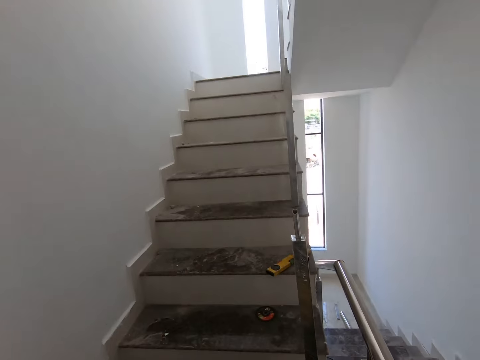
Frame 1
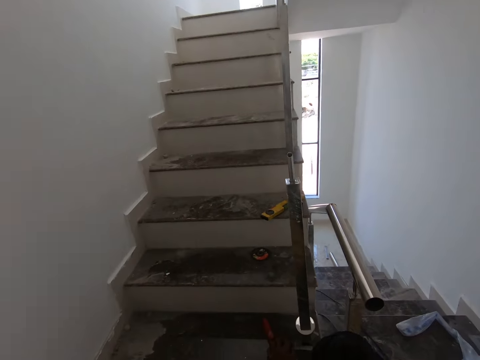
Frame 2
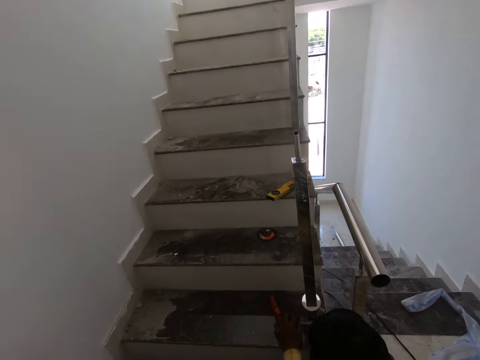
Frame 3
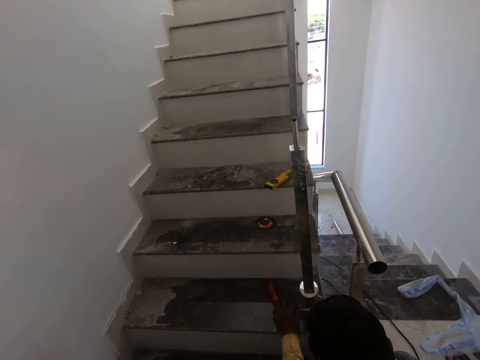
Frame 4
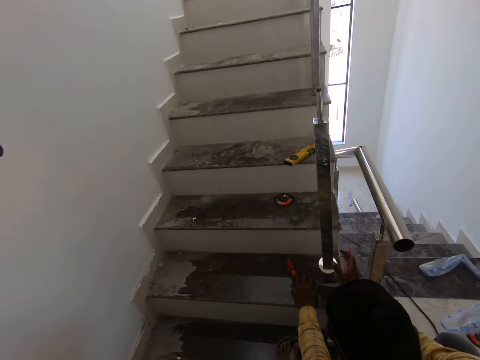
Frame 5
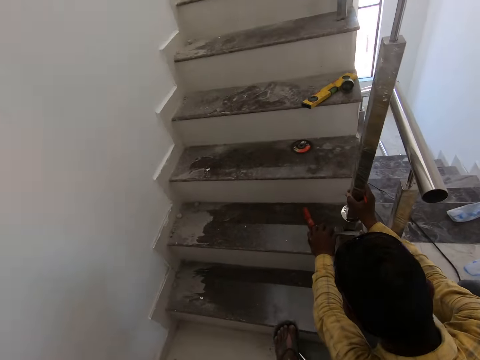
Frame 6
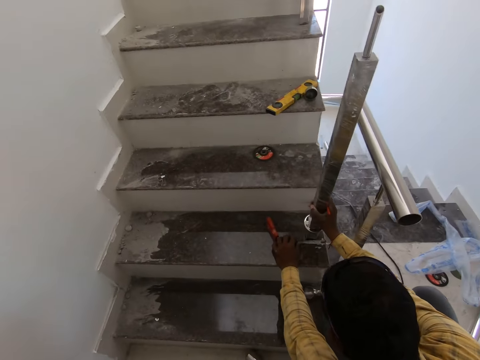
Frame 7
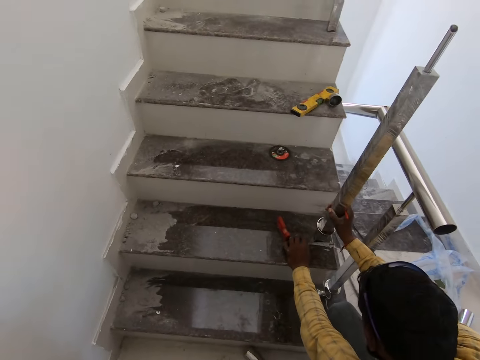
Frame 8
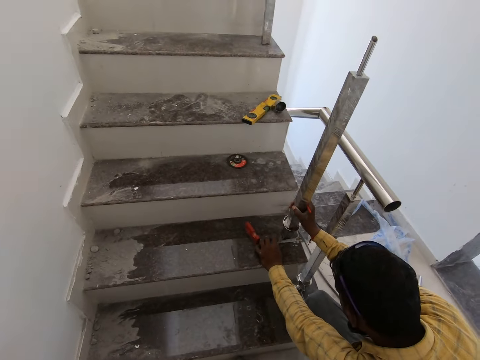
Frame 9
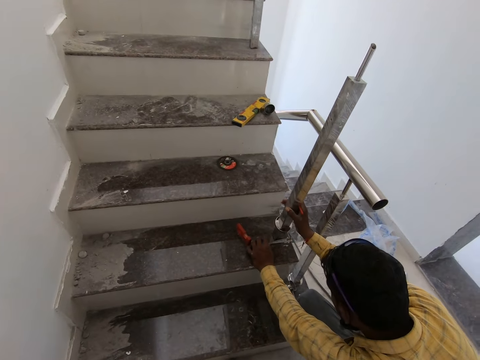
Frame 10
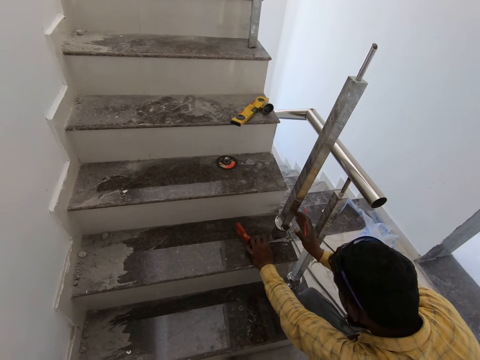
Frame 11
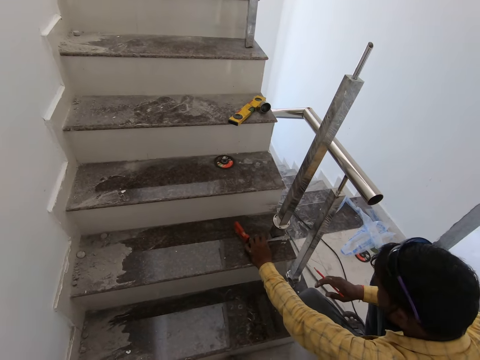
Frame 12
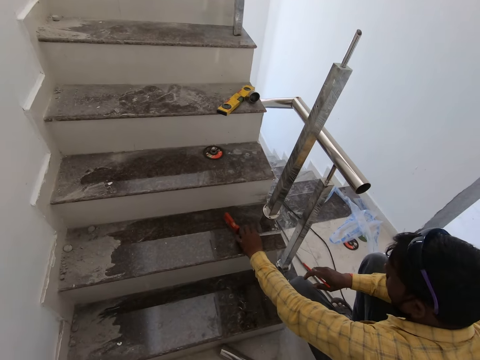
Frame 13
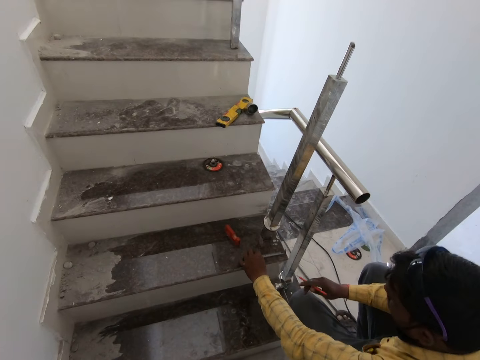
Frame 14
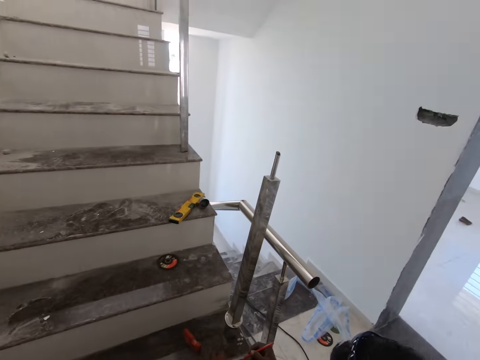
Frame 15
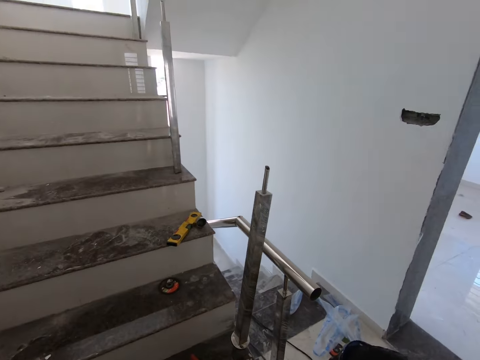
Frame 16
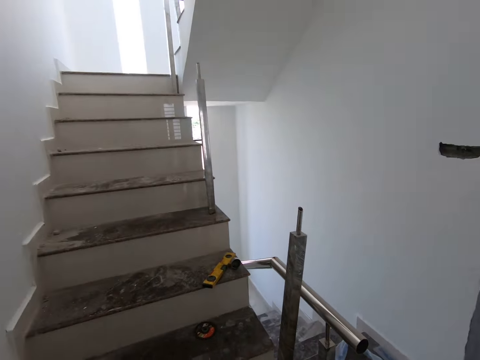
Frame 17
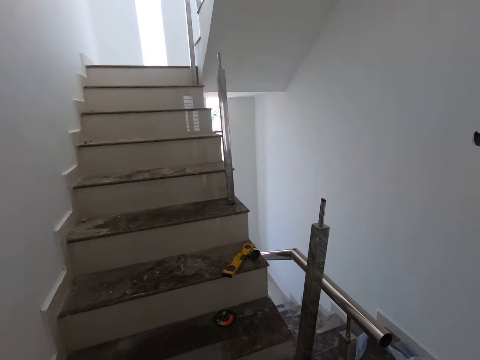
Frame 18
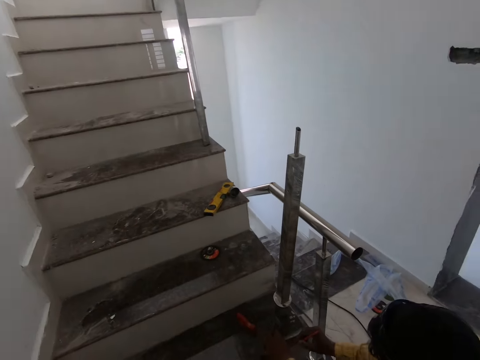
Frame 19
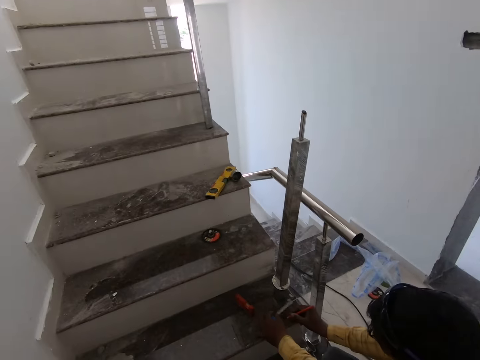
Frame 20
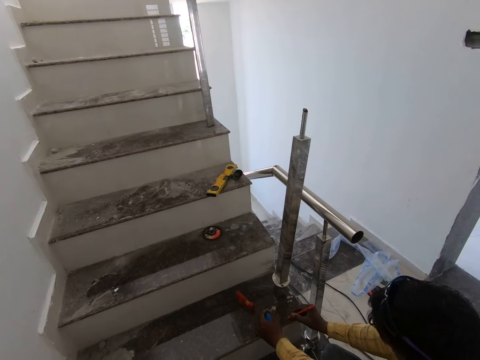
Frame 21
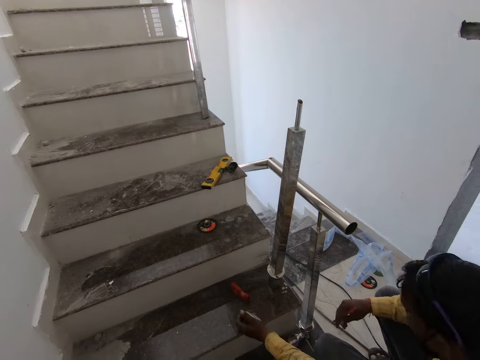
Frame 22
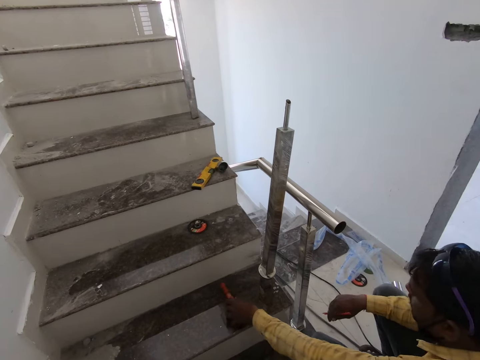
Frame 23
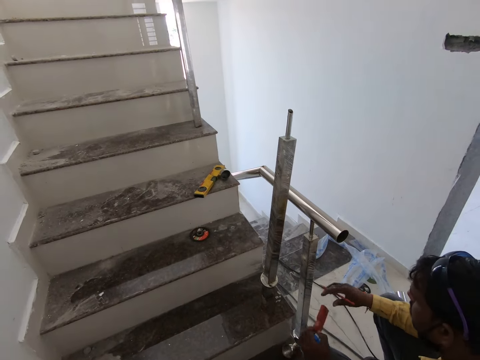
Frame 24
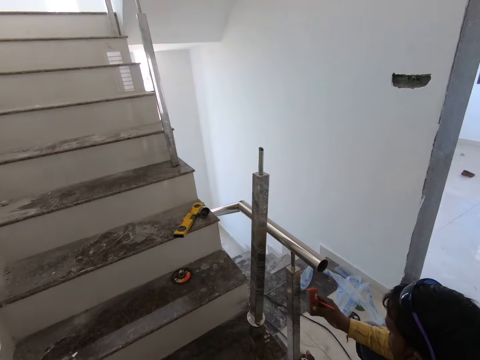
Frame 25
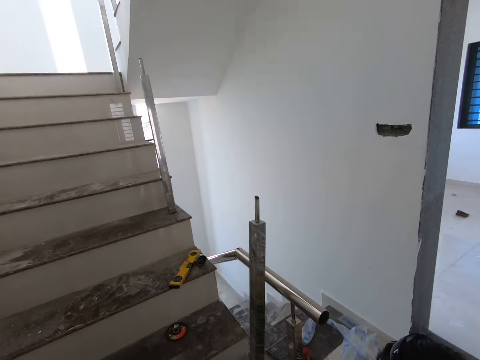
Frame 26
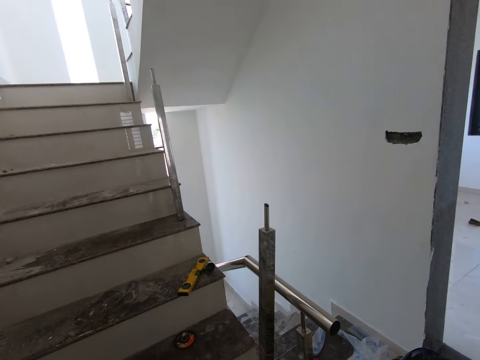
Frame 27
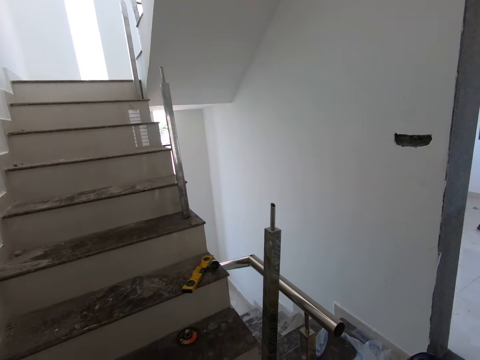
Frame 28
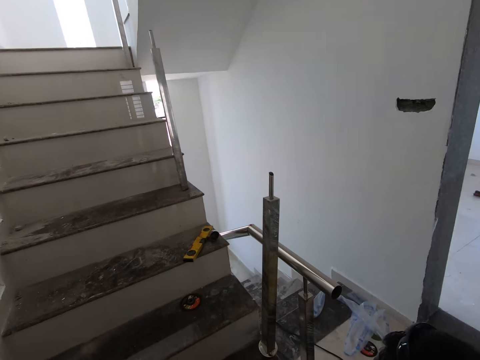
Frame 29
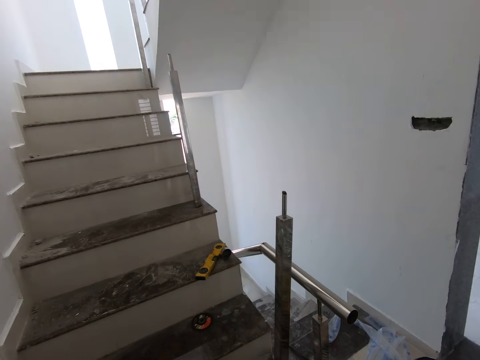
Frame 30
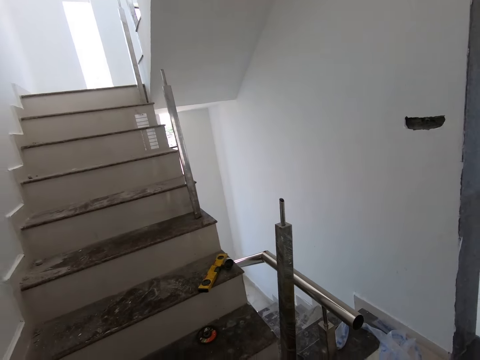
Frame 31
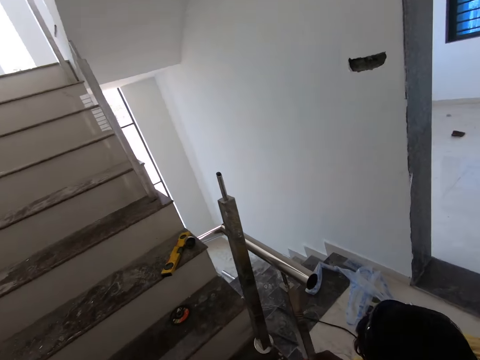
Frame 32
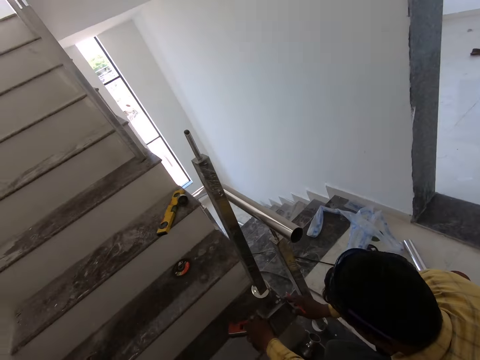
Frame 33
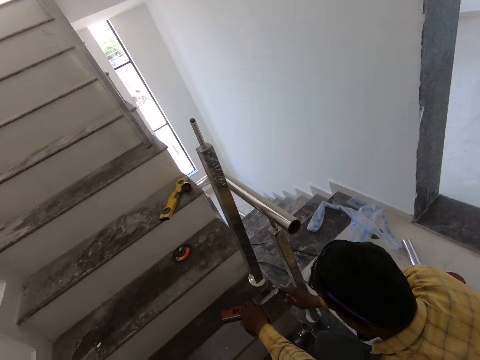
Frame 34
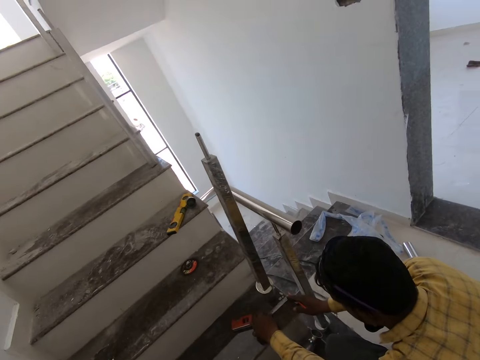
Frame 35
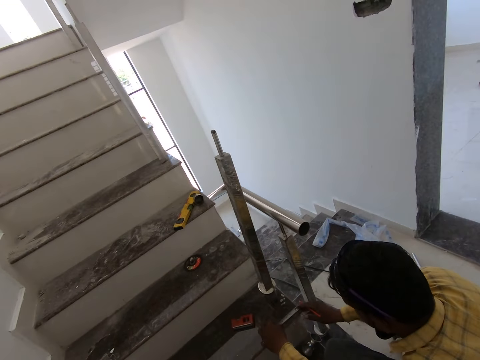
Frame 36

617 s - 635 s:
The camera wearer looks at a staircase. They look around the room. A man touches a metal and holds the metal. The camera wearer converses with the man. They look at the metal. They look at the staircase. They look at the metal. The man moves a hand and picks up the tape measure. The camera wearer converses with the man. They look at the metal. They look at the man.

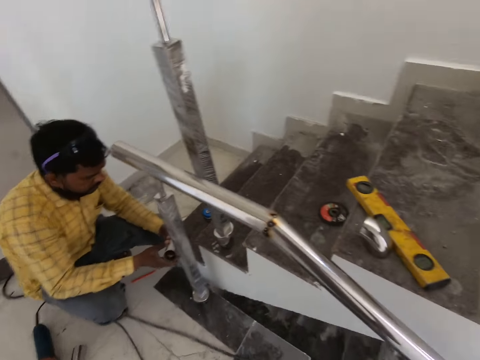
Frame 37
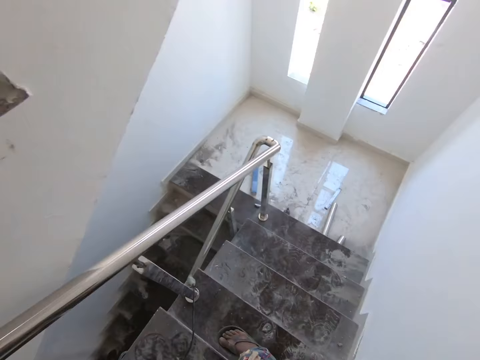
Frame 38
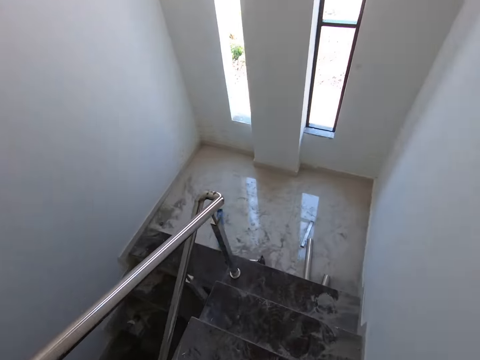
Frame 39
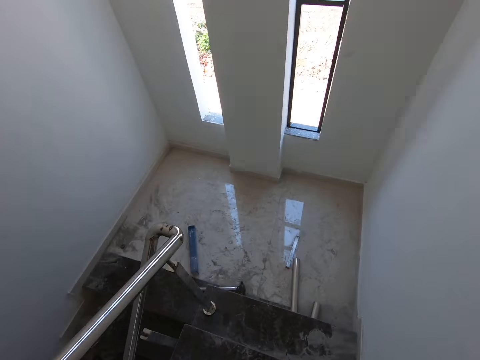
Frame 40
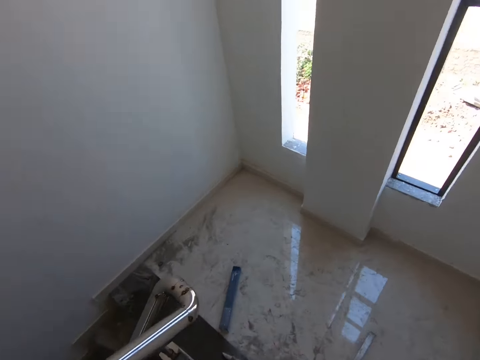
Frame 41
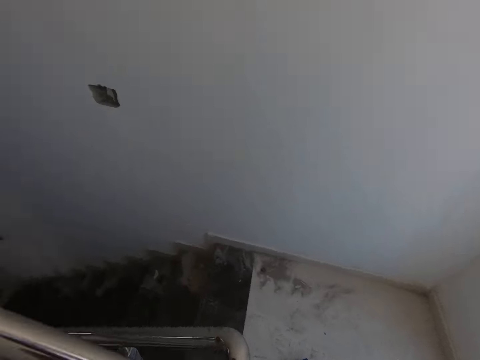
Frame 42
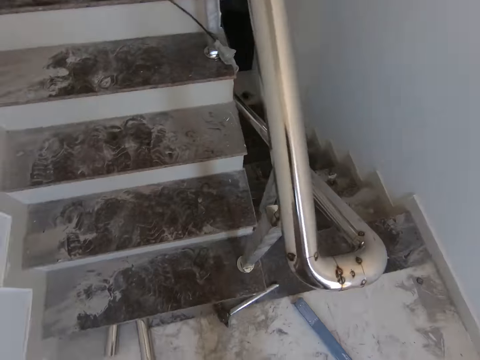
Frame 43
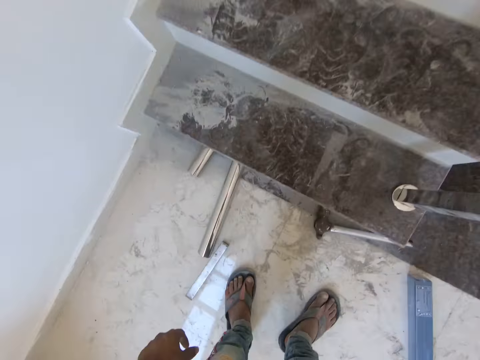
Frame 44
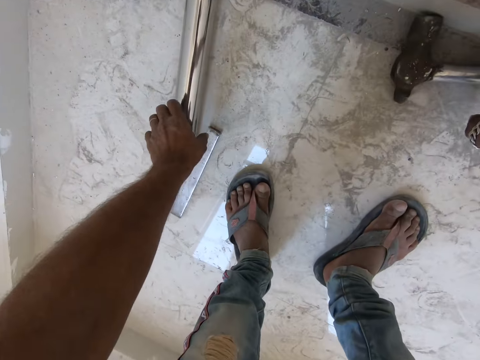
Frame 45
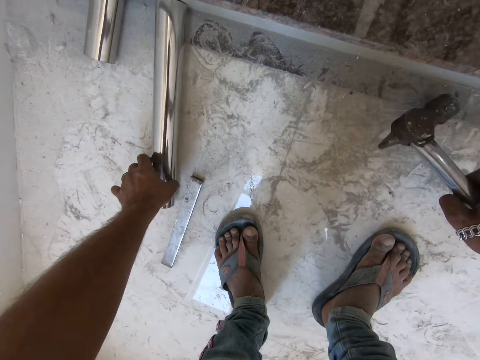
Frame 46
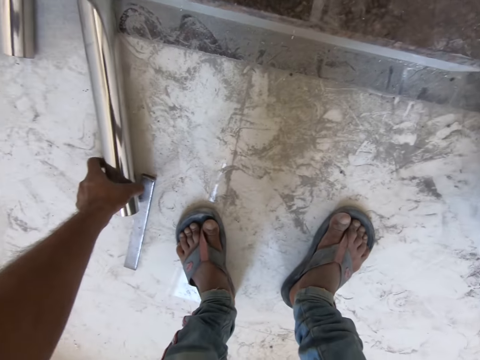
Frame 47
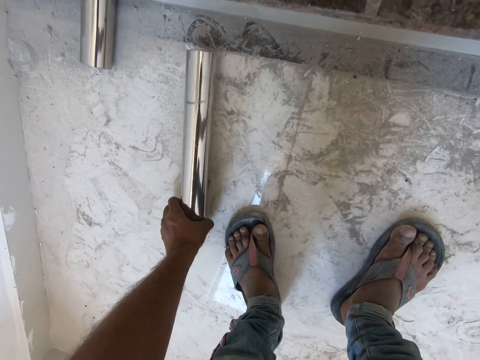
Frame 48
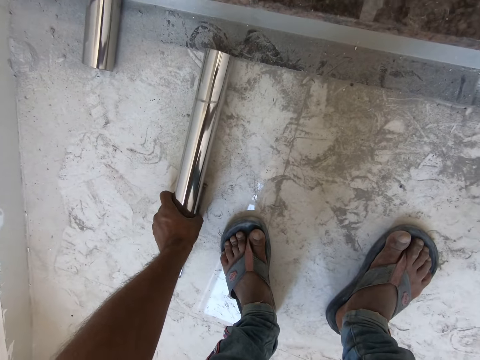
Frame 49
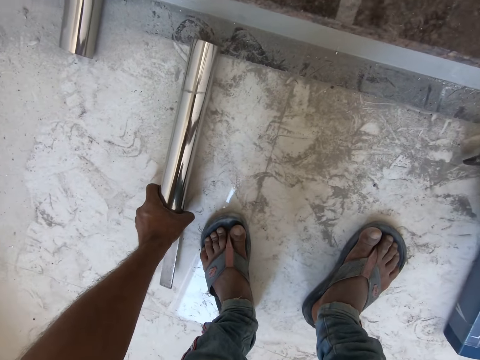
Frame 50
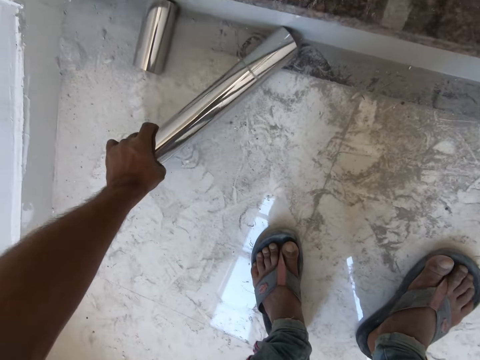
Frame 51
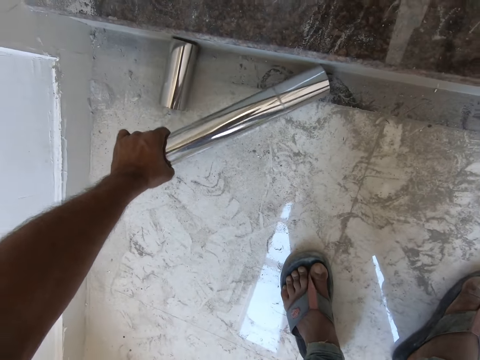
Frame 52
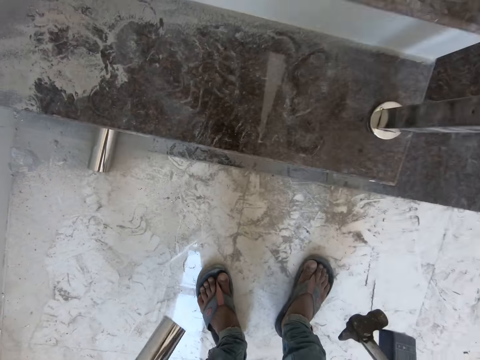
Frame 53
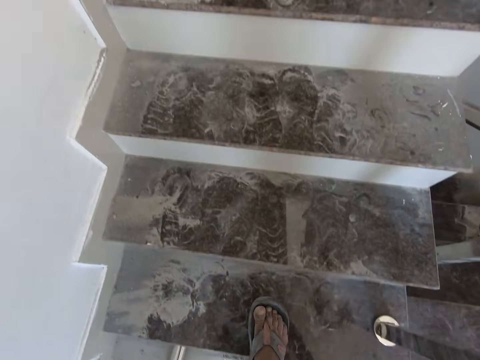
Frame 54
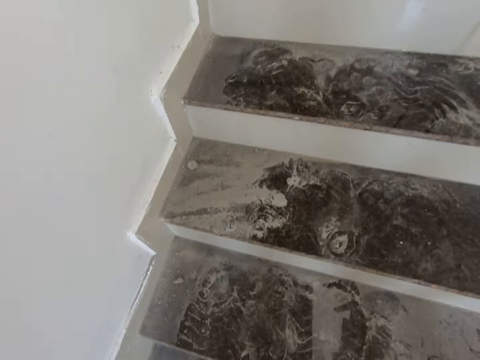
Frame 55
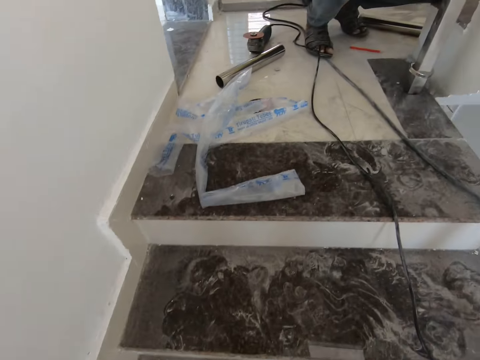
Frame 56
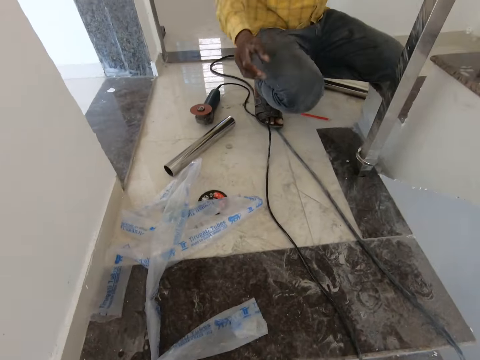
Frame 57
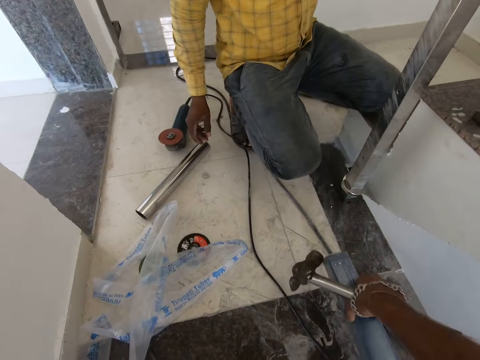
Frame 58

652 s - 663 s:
The camera wearer gives the metal to a man. They look around the room. They walk downstairs. They look at a metal. They lower a hand. They pick up a hammer. They pick up a piece of metal. They raise up. They walk upstairs.
